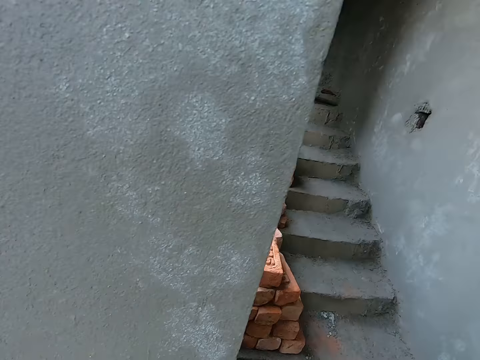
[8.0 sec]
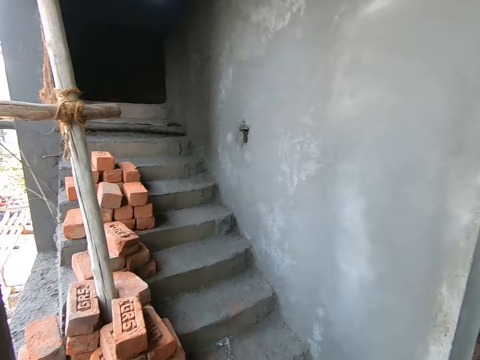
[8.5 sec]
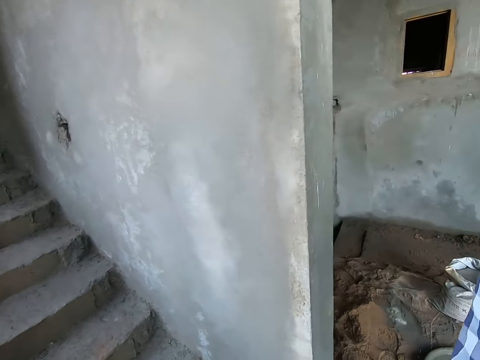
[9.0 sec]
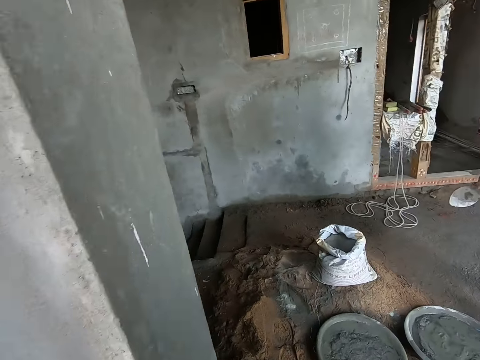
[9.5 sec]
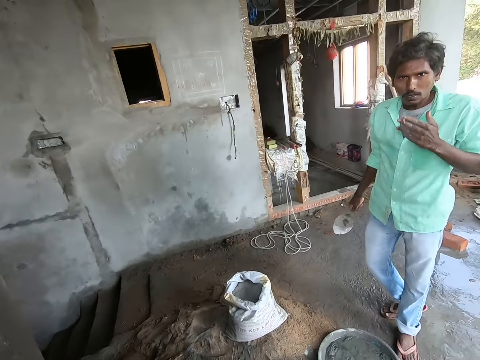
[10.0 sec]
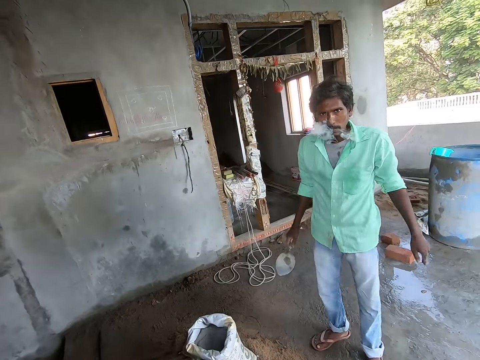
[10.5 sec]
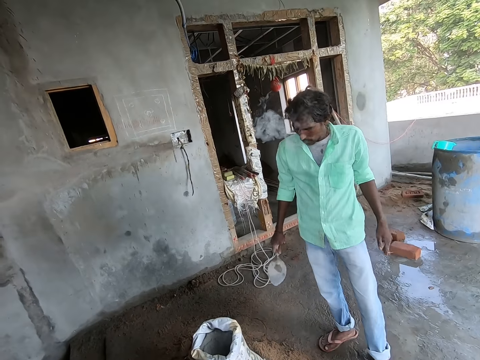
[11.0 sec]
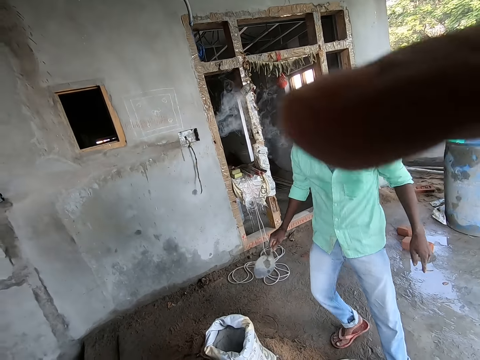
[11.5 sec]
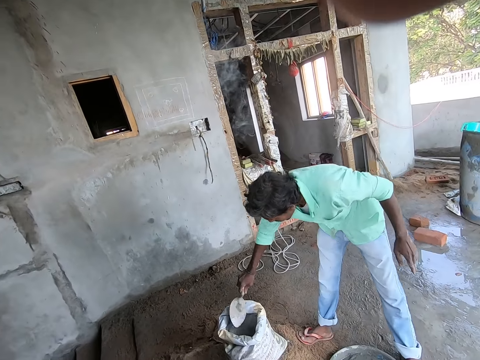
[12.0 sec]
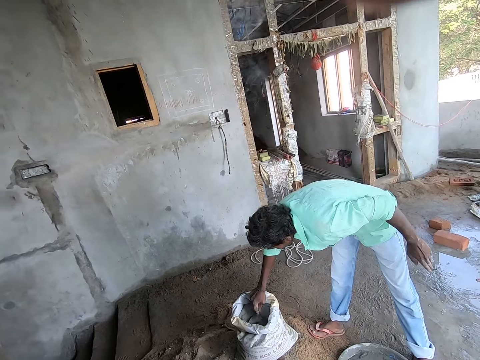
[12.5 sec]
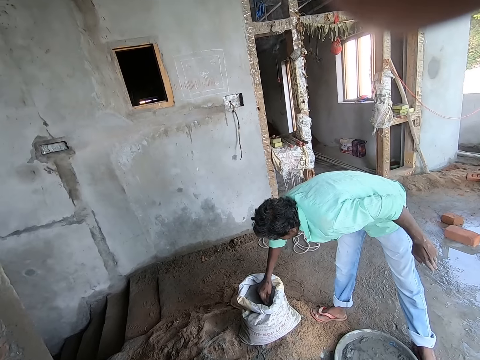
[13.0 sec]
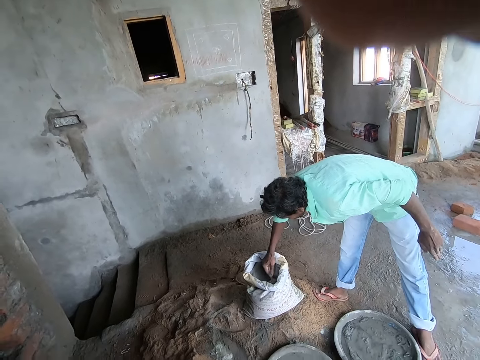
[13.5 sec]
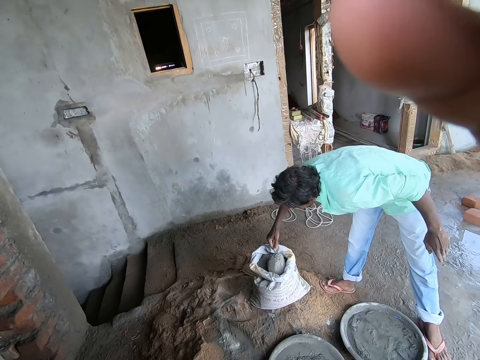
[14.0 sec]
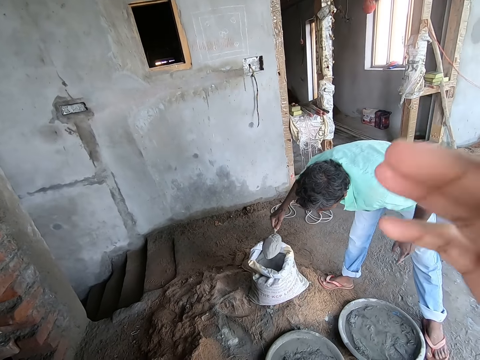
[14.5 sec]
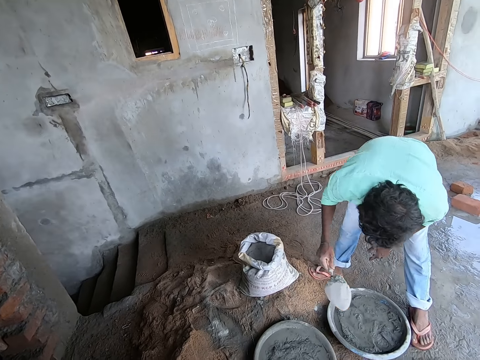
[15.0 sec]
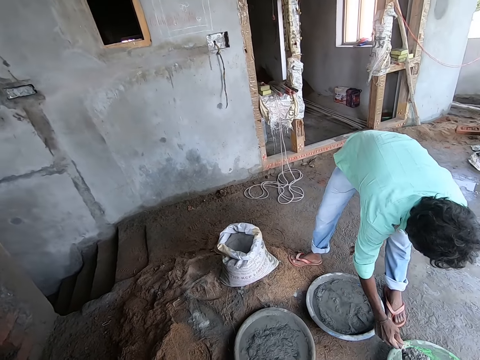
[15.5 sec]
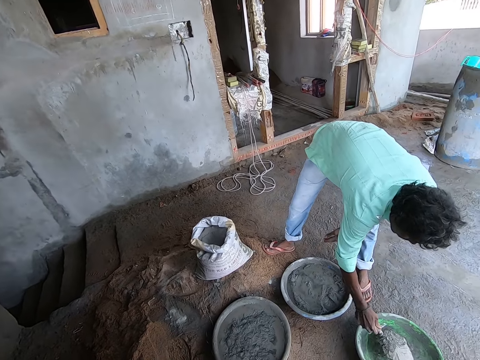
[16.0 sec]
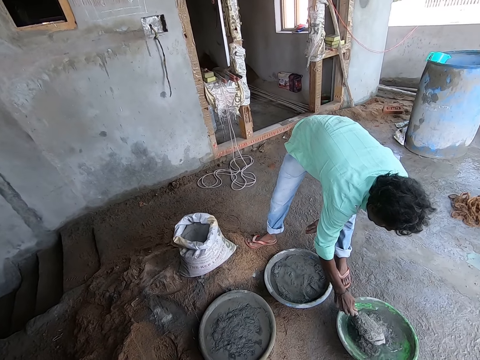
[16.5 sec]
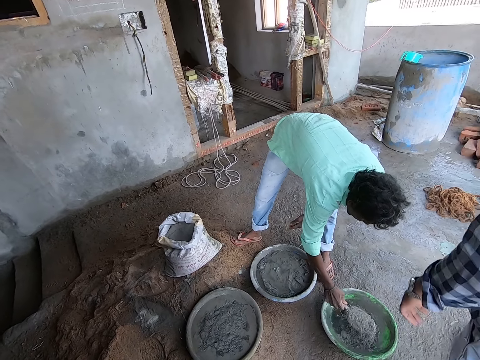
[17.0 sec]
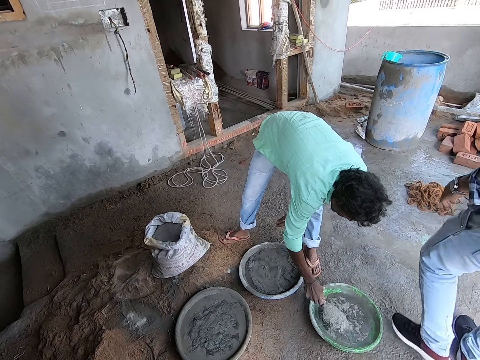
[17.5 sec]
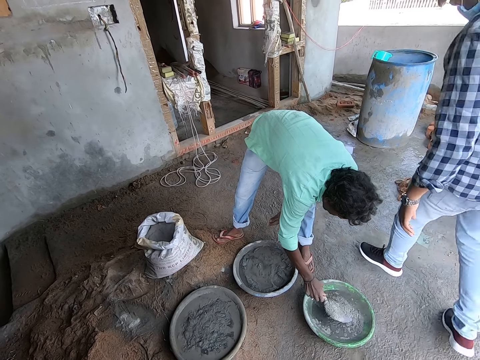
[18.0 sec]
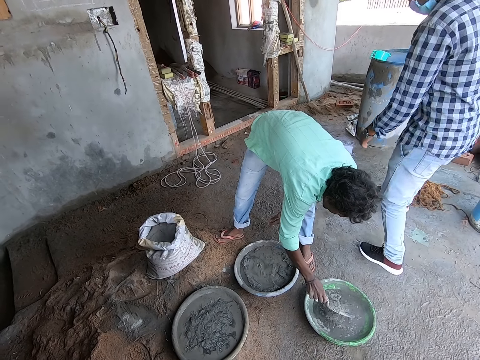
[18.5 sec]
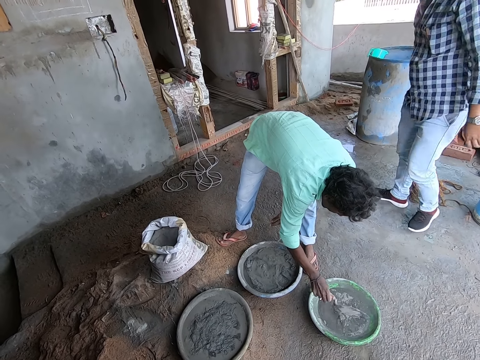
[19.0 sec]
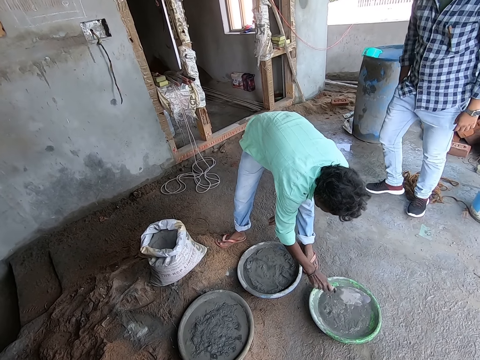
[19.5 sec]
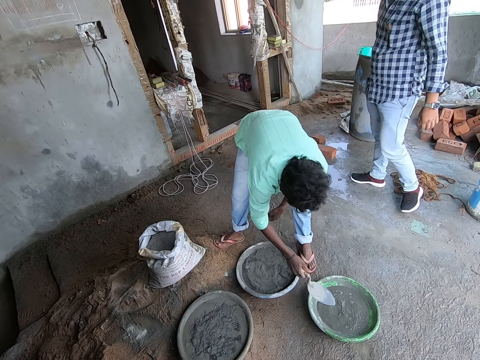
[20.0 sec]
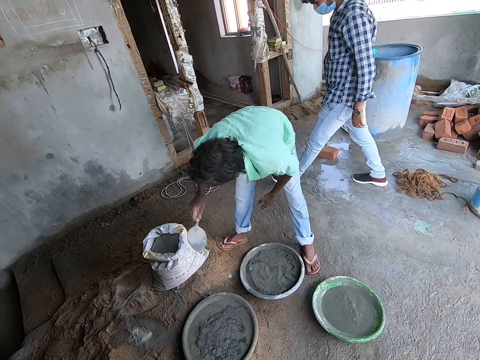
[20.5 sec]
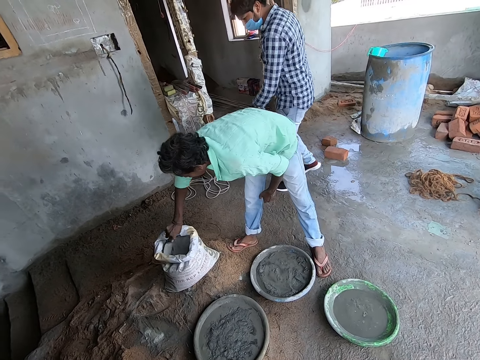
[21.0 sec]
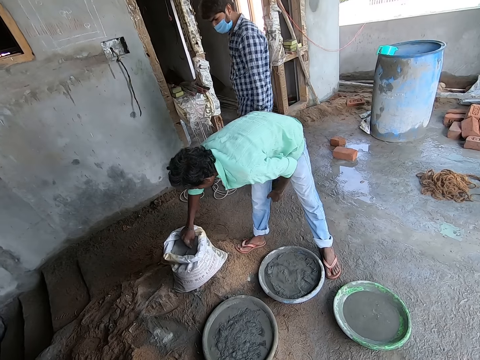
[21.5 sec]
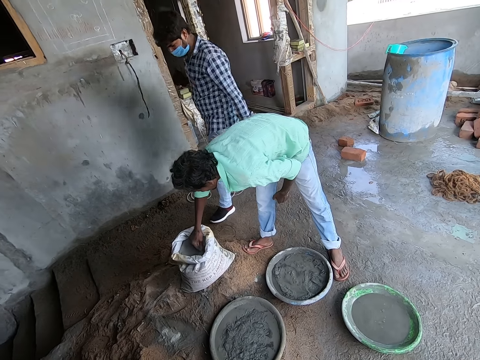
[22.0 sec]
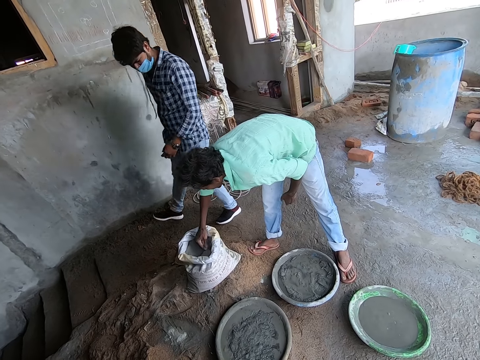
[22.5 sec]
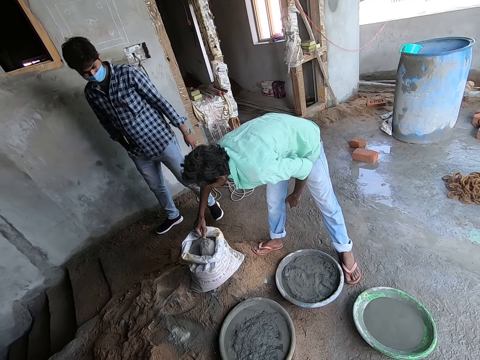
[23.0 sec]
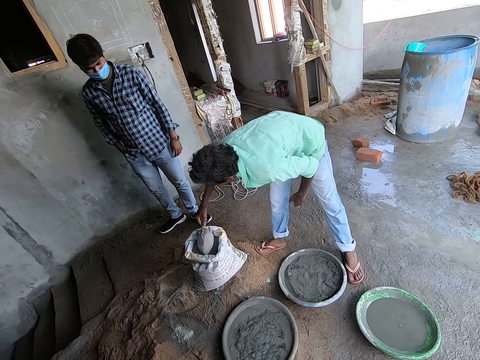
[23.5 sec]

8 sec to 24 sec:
A man holds a trowel with his right hand. The man smokes a cigarette in his left hand. The camera wearer walks in the construction room. He looks around. He adjusts the camera on his head with his right hand. He points the finger. The man scoops cement from a cement bag on the ground with the trowel in his right hand. The camera wearer lowers the right hand. The man pours the cement into a pan on the ground with the trowel in his right hand. The camera wearer interacts with the man. He looks around. The man scoops cement from the cement bag with the trowel in his right hand.

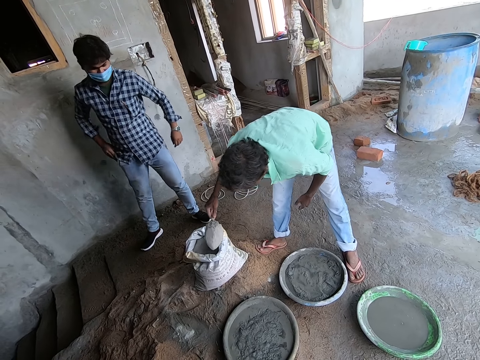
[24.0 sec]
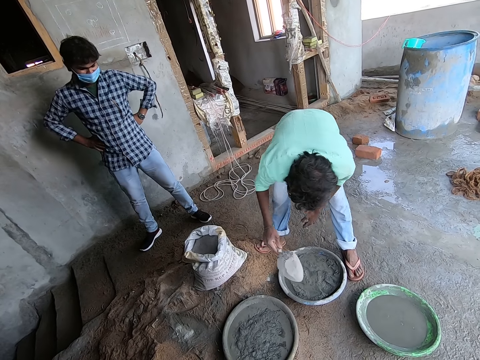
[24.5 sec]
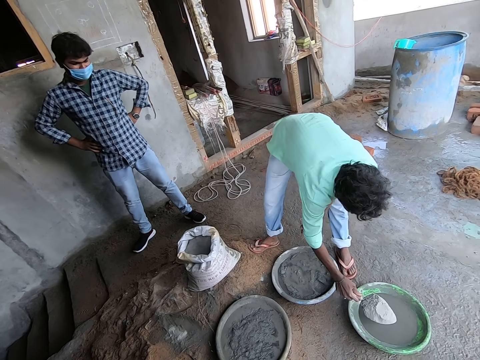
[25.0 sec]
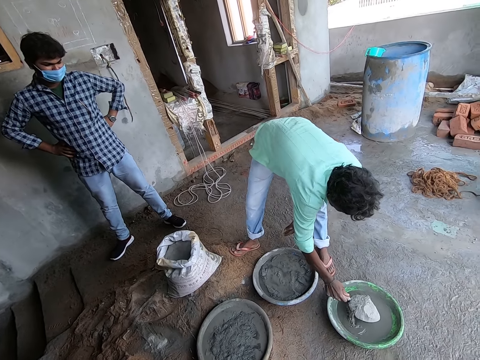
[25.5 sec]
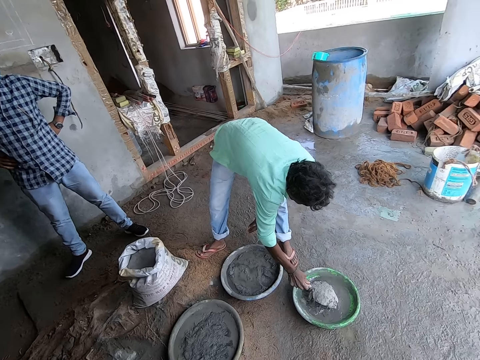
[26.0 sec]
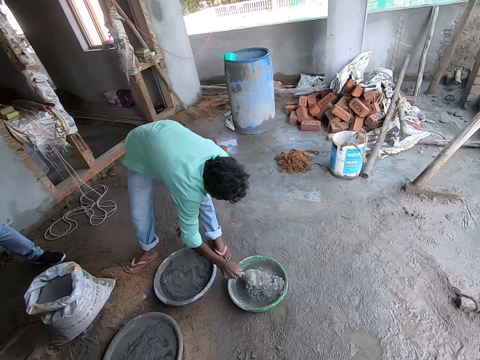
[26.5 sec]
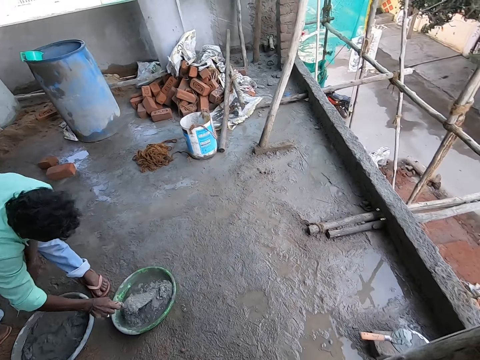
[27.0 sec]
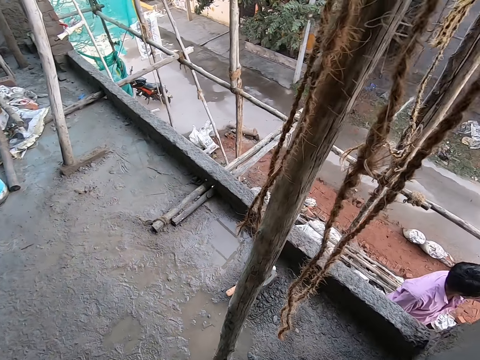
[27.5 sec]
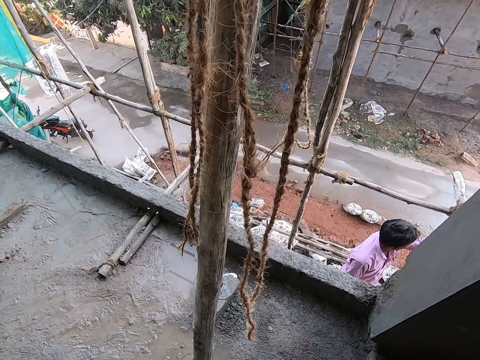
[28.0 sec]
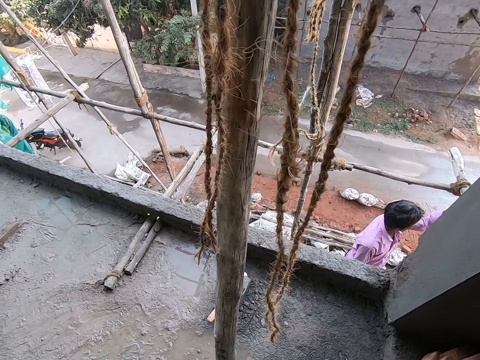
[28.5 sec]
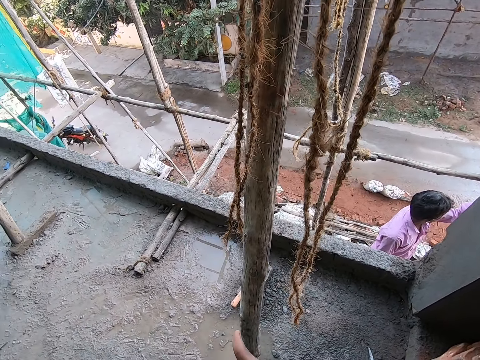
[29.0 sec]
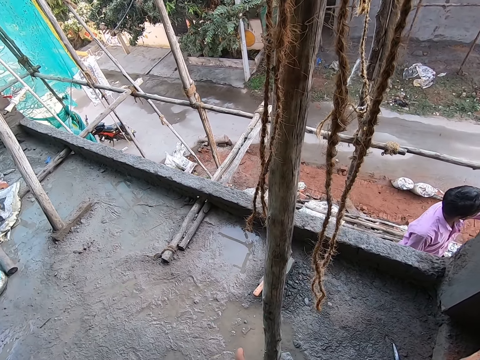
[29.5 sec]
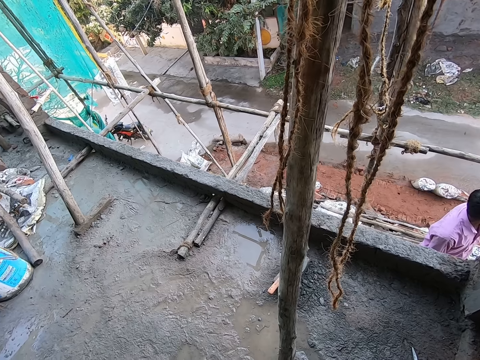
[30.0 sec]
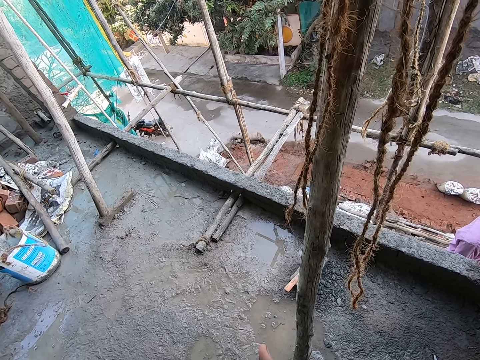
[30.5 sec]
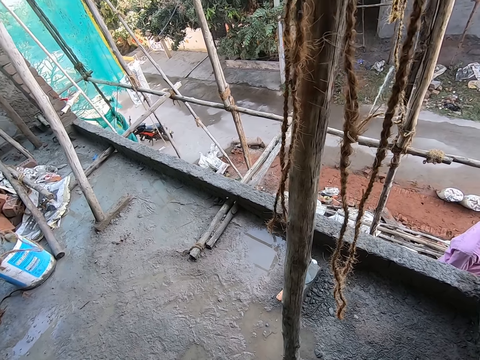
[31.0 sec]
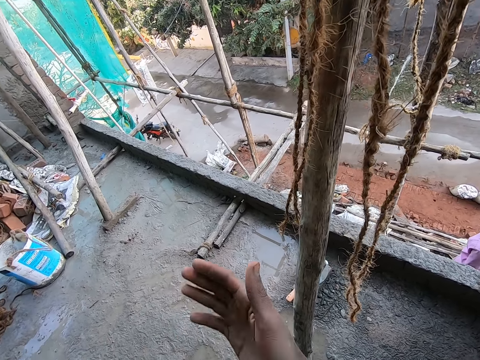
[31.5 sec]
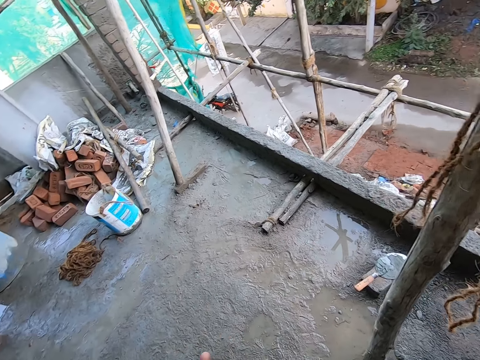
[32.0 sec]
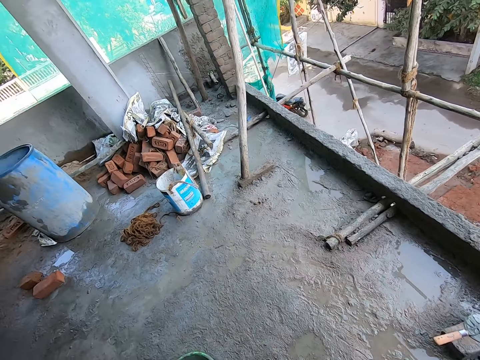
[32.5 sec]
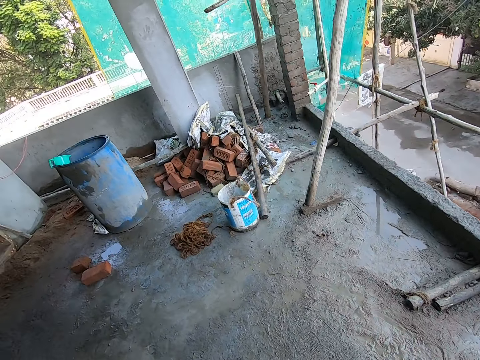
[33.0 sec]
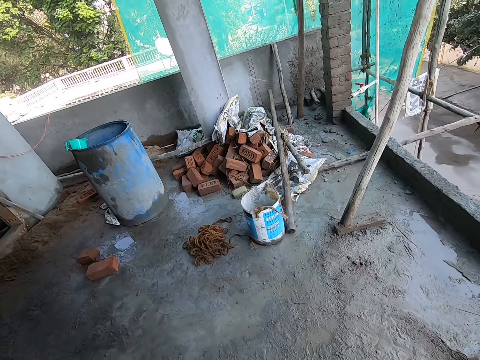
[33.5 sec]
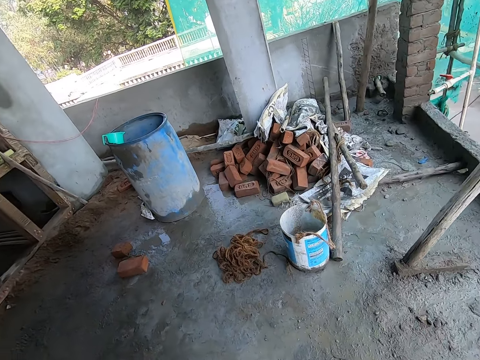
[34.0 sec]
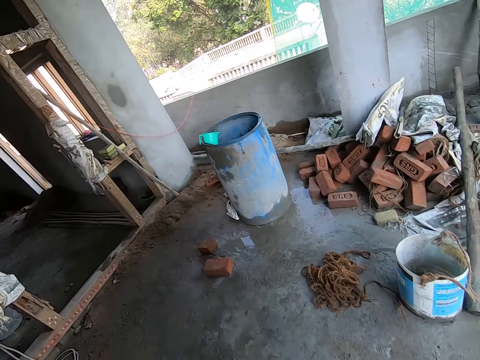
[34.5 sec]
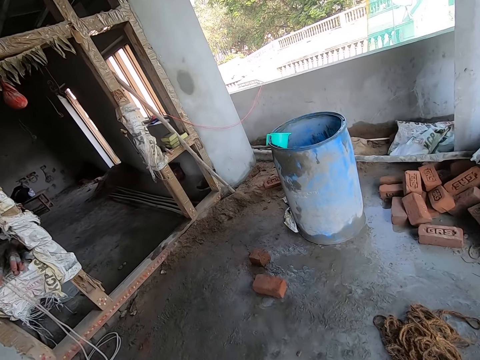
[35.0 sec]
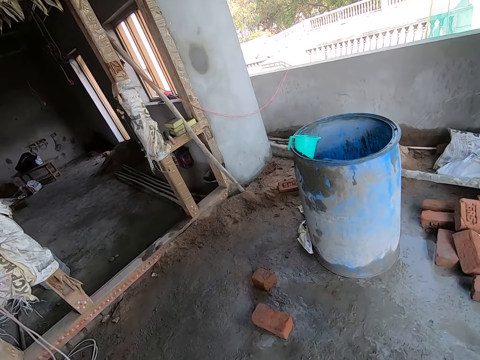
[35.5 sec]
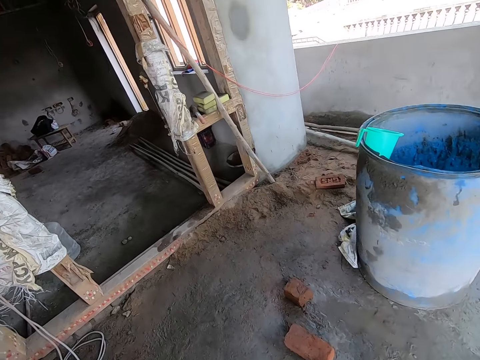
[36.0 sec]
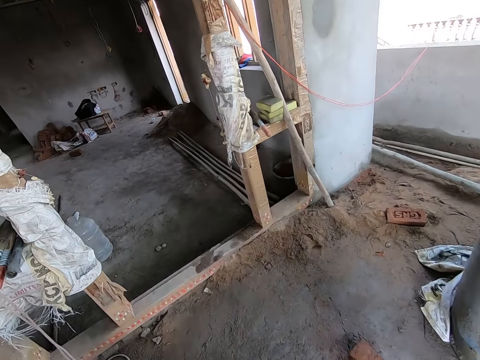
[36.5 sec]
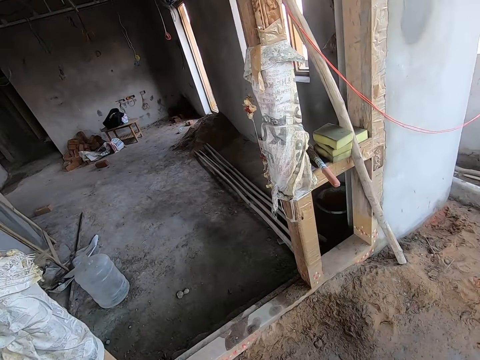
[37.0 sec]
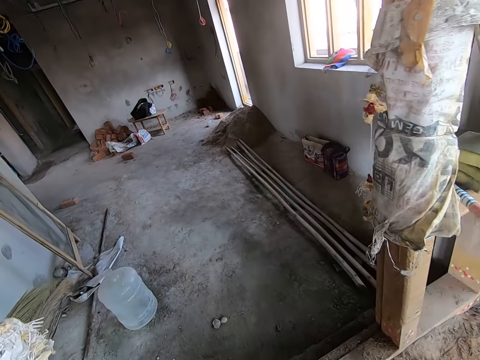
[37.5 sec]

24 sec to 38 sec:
The man pours the cement into the pan with the trowel in his right hand. The camera wearer turns around. They point the finger. They look around. They point the finger. They turn around. They walk in the construction room.
